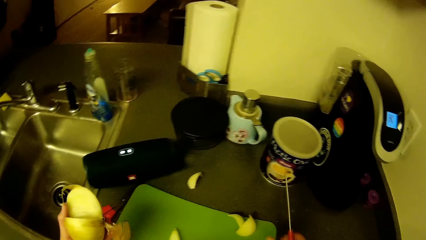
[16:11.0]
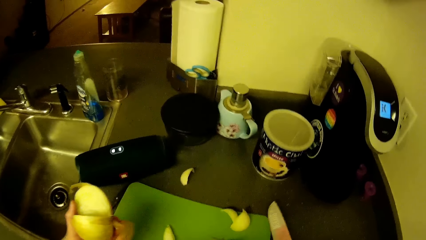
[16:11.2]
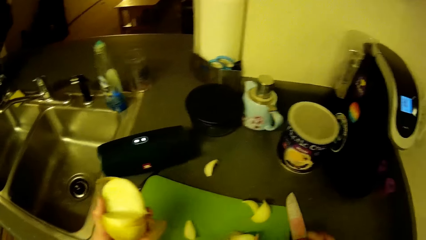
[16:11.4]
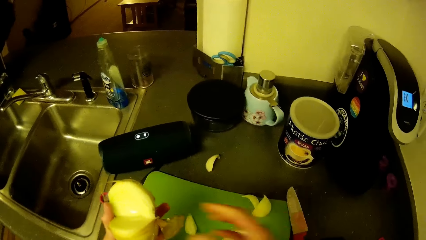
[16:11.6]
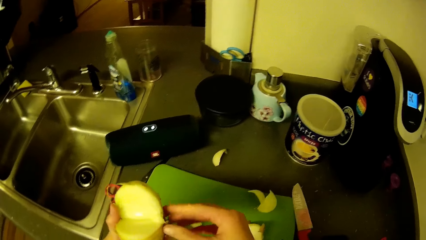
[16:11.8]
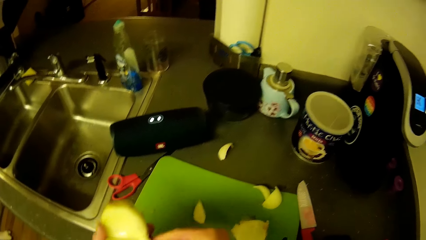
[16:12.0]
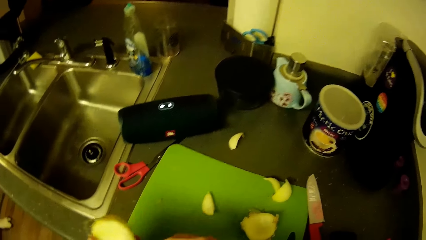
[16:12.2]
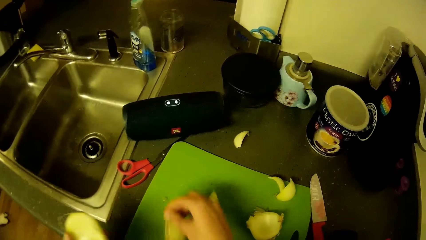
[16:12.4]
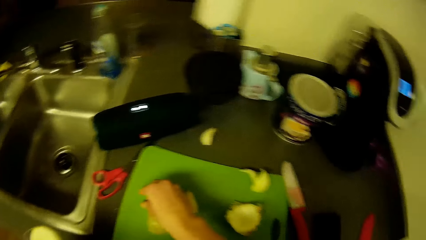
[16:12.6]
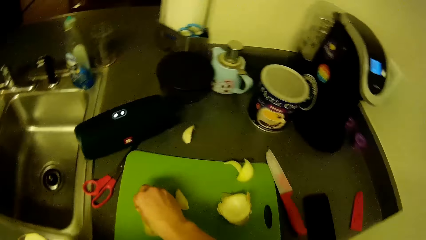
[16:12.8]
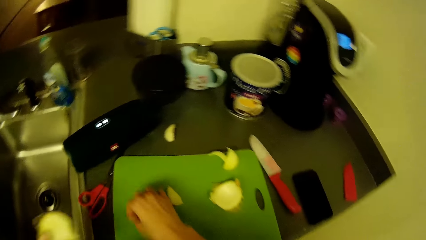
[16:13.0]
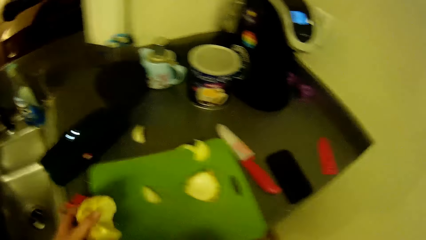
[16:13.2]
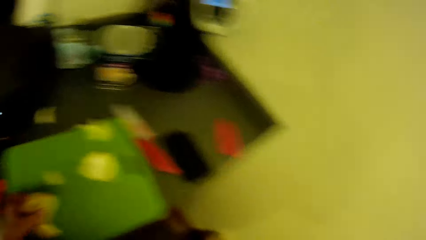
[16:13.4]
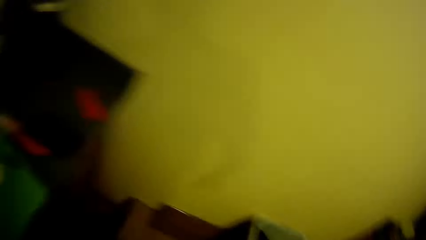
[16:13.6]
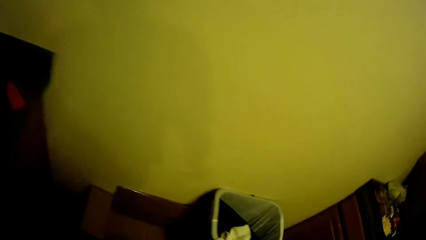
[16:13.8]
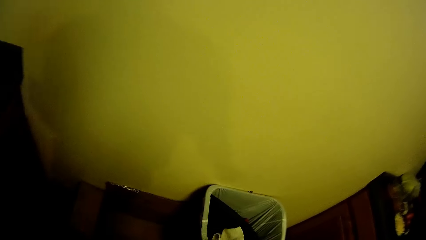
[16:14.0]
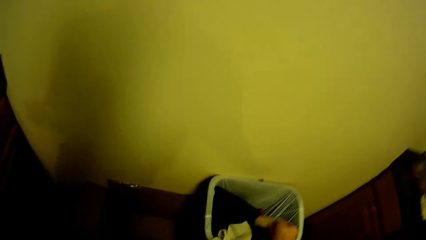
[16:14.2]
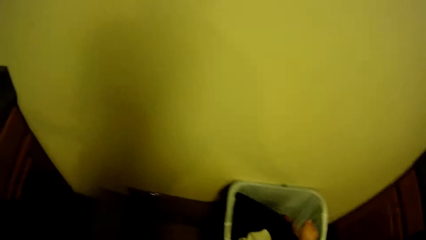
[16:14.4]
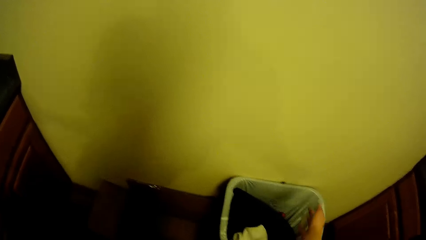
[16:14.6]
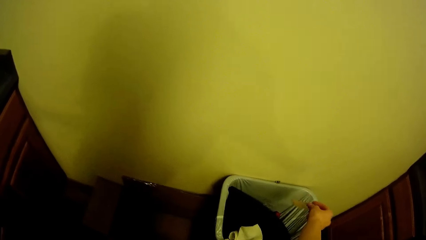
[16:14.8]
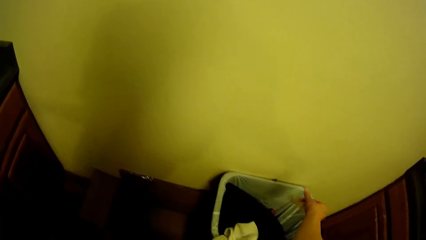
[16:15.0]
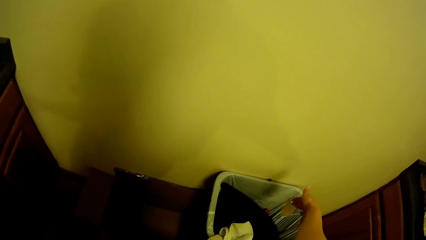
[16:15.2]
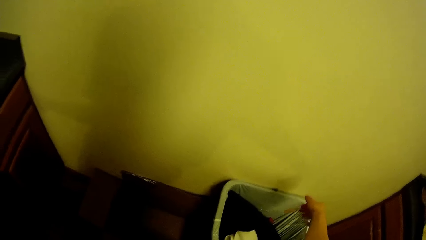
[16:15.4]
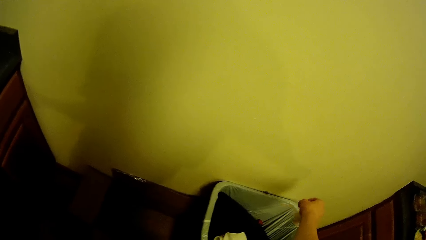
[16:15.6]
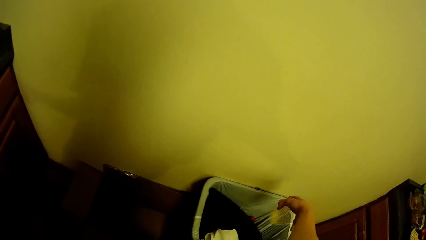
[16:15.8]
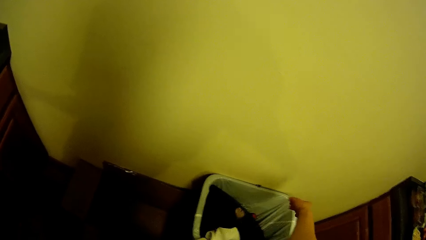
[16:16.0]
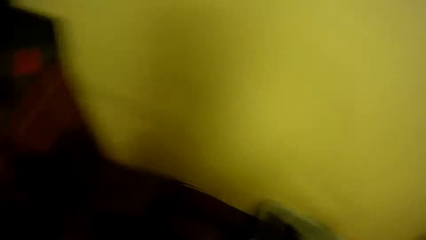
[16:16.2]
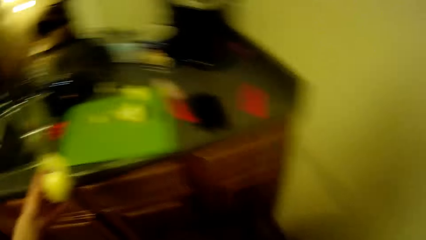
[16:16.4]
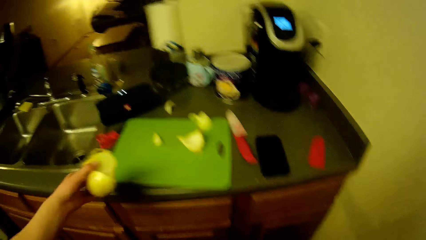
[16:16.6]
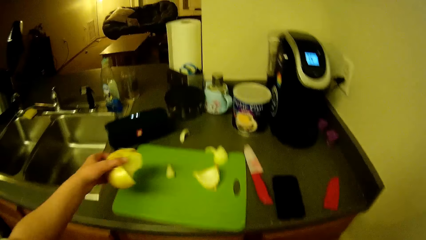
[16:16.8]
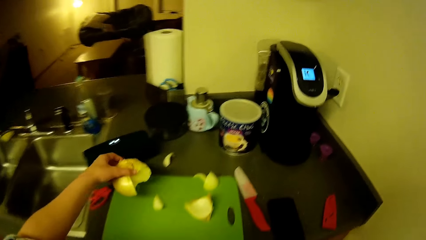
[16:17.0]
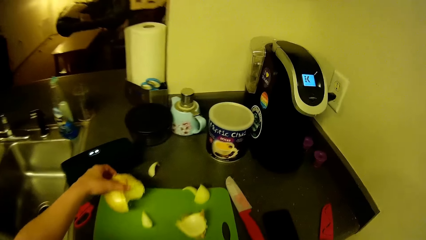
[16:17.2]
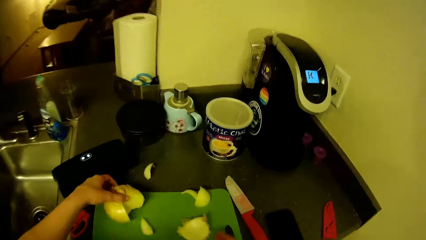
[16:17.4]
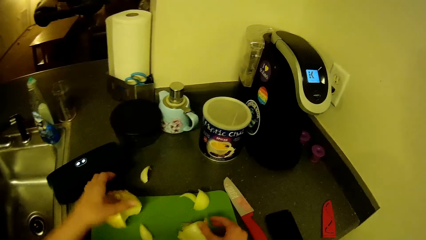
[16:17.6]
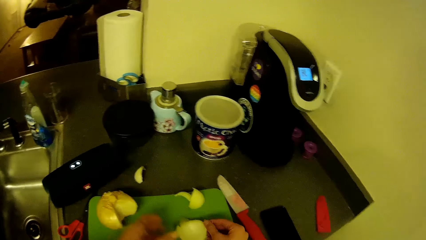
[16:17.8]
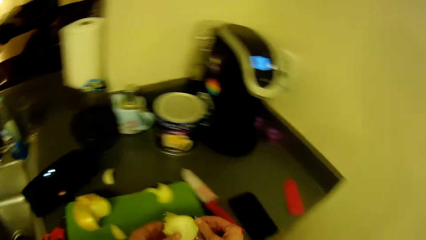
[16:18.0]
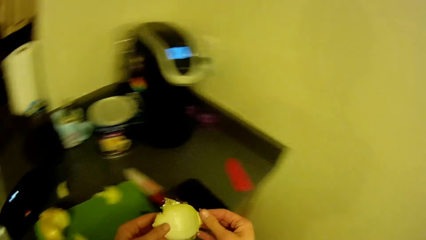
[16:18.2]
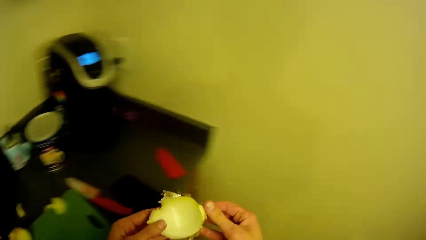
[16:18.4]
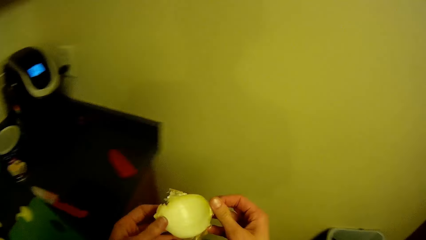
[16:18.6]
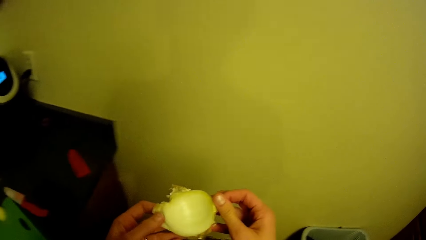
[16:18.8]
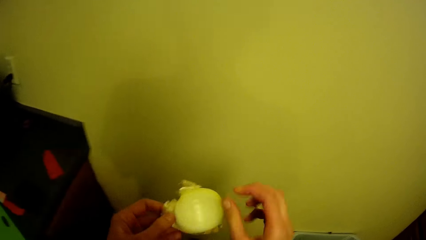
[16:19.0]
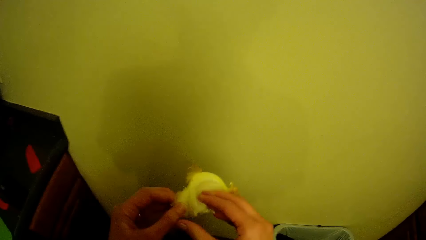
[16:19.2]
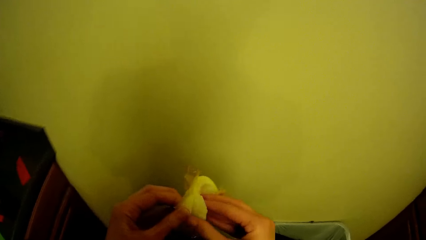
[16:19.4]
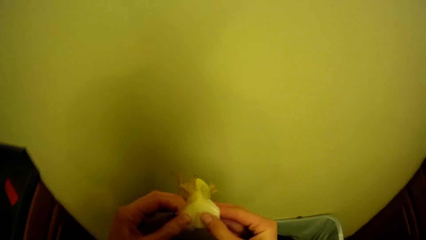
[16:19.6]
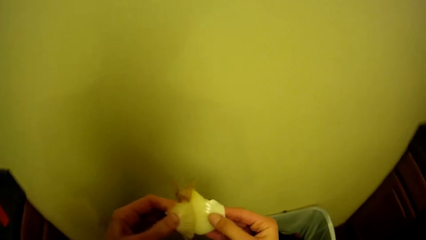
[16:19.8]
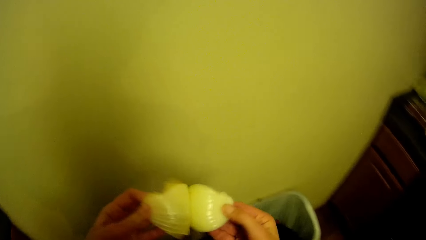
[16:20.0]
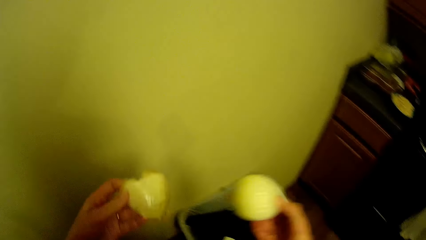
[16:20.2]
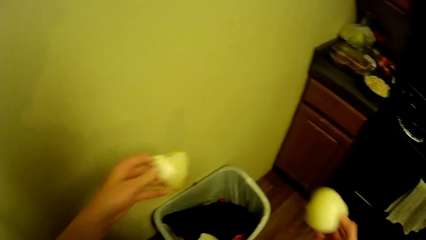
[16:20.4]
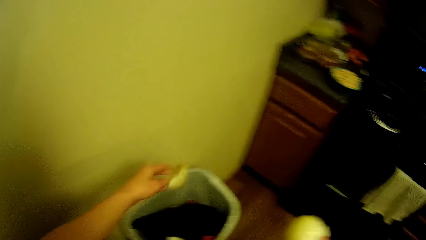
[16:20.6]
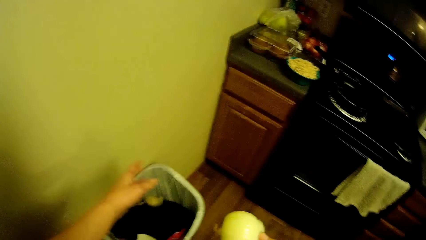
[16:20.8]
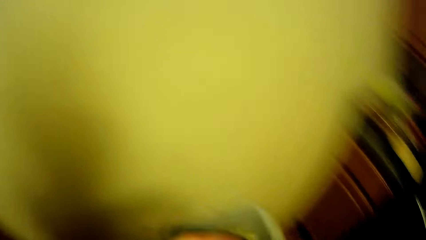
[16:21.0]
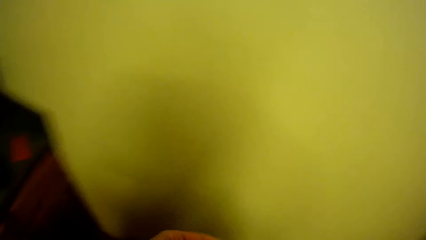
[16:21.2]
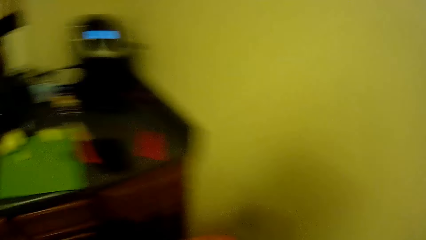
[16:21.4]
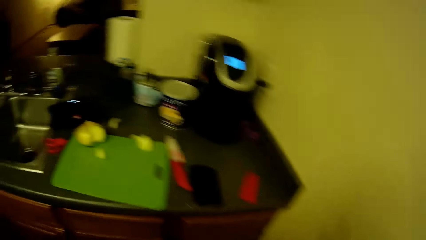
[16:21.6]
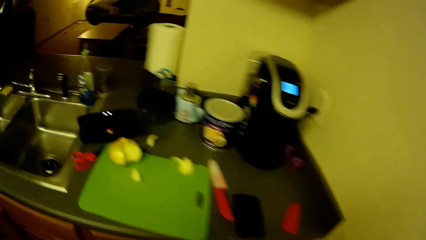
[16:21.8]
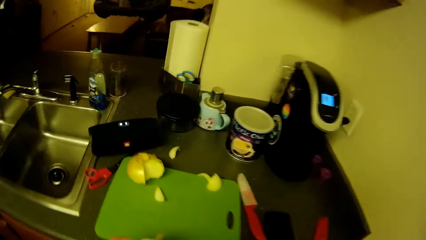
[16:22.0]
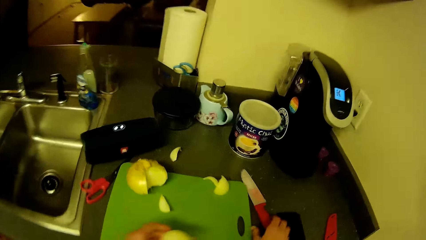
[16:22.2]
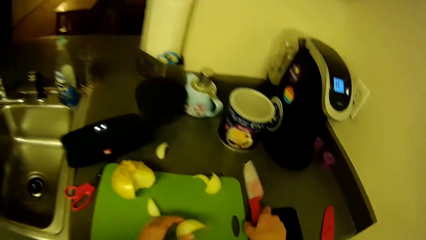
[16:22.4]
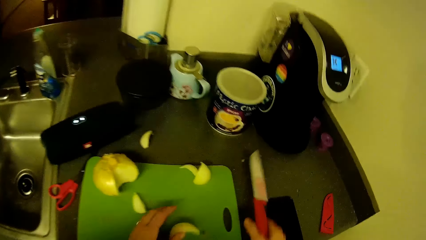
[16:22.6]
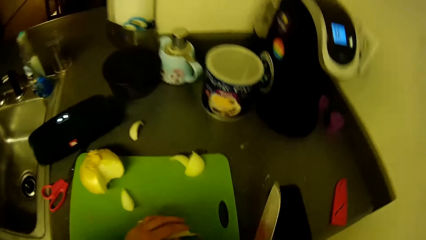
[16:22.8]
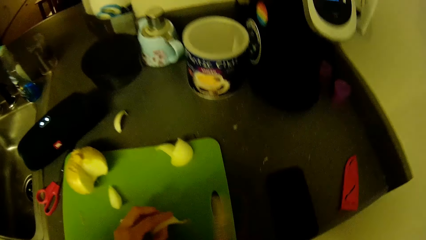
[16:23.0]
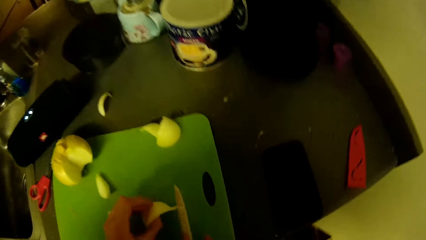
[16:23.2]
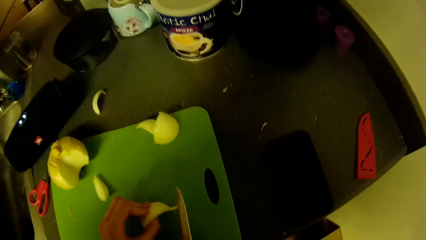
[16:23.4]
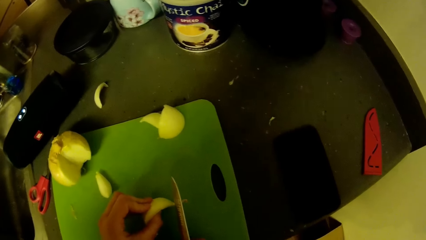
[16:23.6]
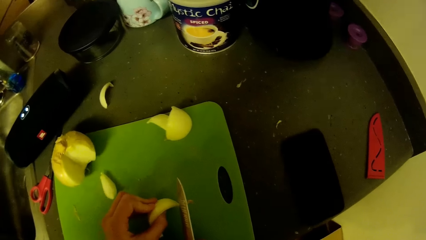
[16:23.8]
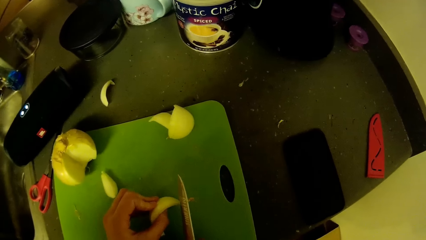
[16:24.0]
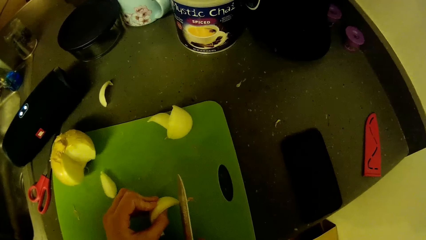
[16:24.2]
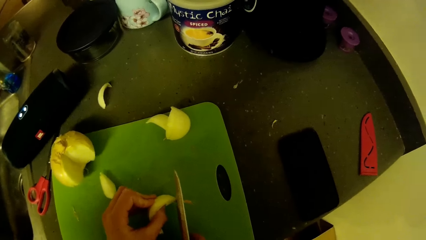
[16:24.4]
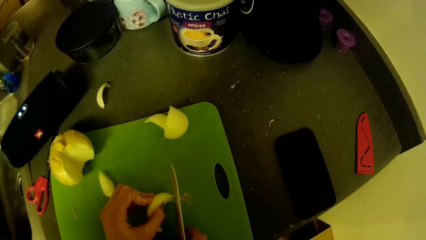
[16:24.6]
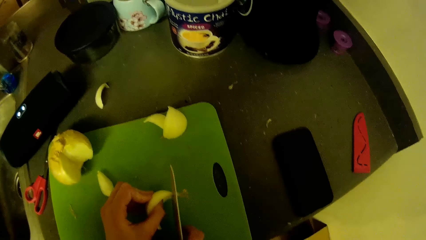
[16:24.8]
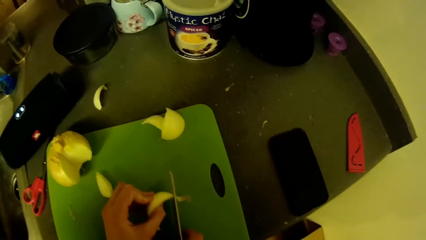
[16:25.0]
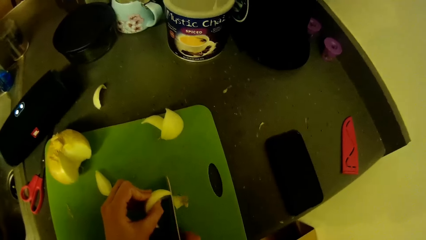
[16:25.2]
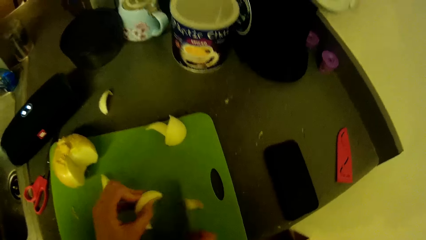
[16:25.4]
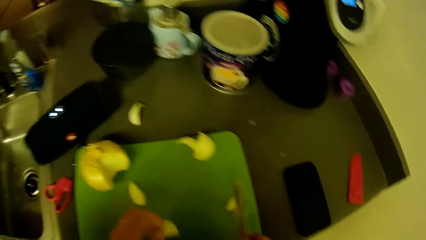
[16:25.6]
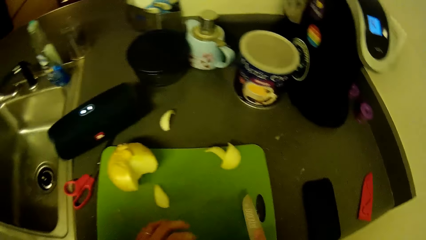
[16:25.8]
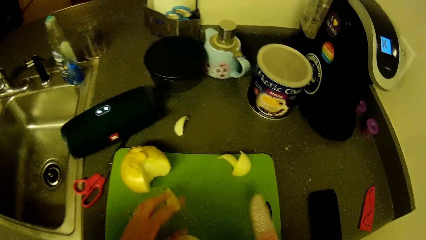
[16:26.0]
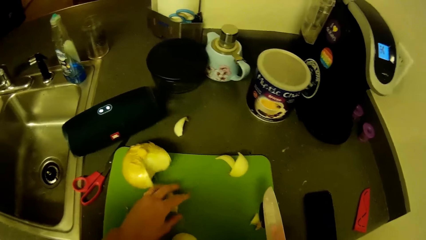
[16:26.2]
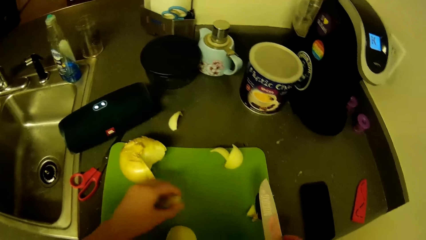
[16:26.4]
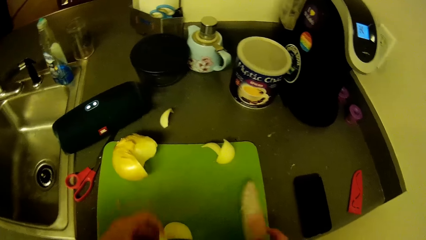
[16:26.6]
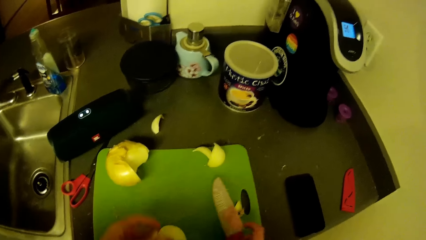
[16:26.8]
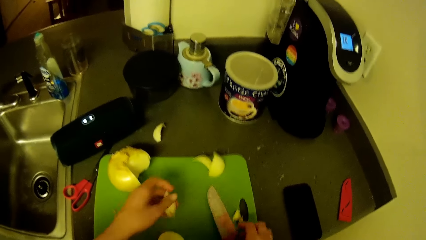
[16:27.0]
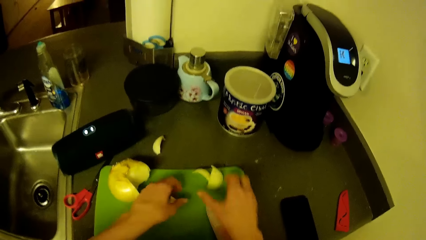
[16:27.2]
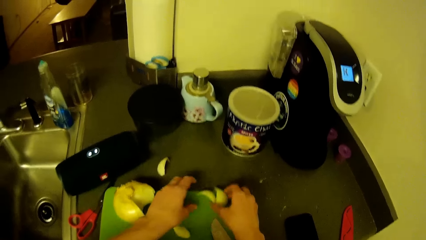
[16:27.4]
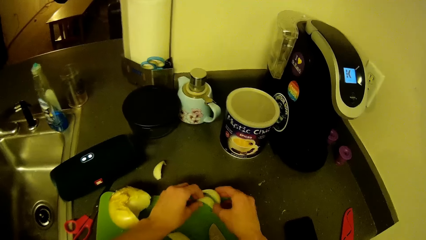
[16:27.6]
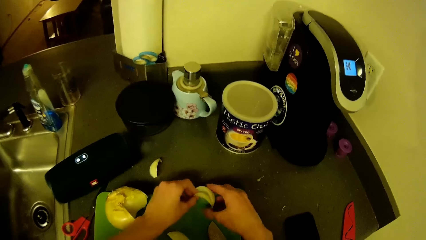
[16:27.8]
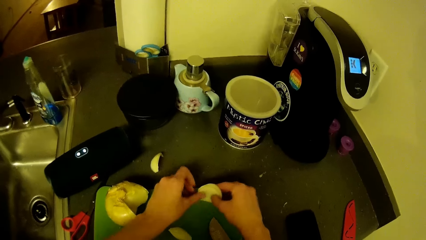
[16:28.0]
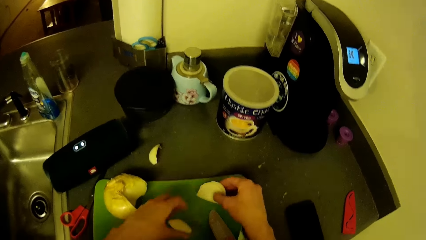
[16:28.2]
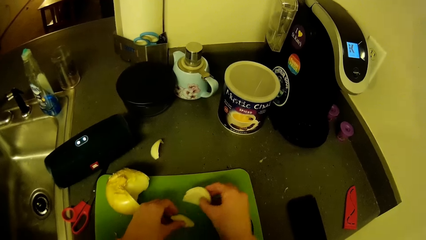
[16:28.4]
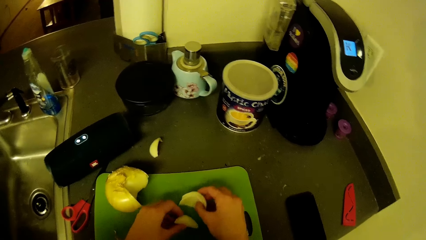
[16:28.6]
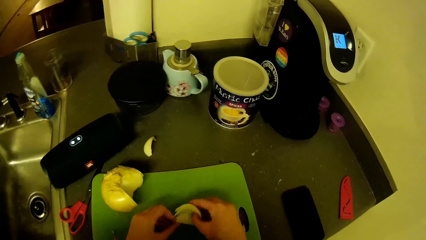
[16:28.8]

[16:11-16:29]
The camera wearer swings a hand. He puts the knife on the chopping board. He swings a hand. He picks onion peels from the chopping board. He turns the body right. He throws the onion shell into a bin in the kitchen with his left hand. He turns the body left. He swings a hand. He drops a piece of the onion on the tray with his left hand. He swings a hand. He picks another piece of the onion from the chopping board with both hands. He peels out the onion shell from the piece of onion with his left hand. He swings a hand. He throws the onion shell into the bin with his left hand. He turns the body left. He walks in the kitchen. He picks the knife from the kitchen slab with his right hand. He swings a hand. He puts the onion on the chopping board. He holds the onion. He cuts the onion on the tray with the knife in his right hand. He cuts the onion peel. He moves the onion peel with the knife. He swings a hand. He picks an onion from the chopping board. He swings a hand. He drops the onion on the chopping board. He picks an onion from the chopping board. He gathers pieces of the onion on the tray together with both hands. He swings a hand. He moves the onion.
